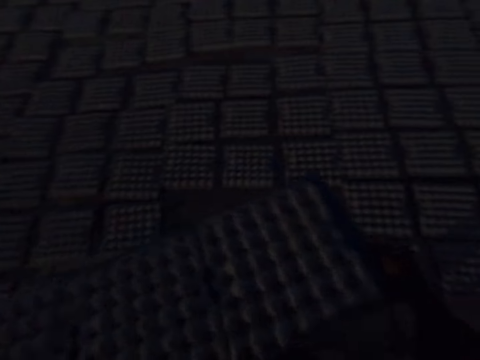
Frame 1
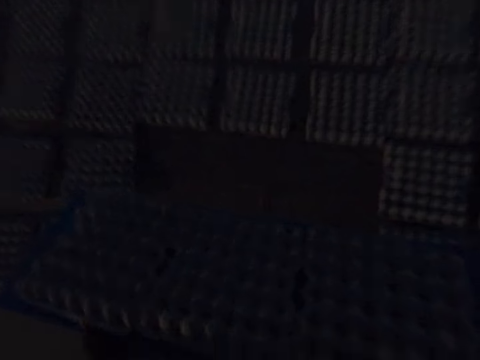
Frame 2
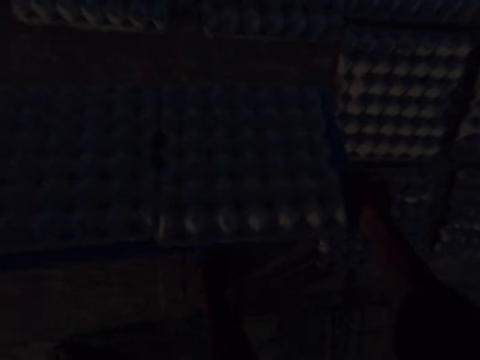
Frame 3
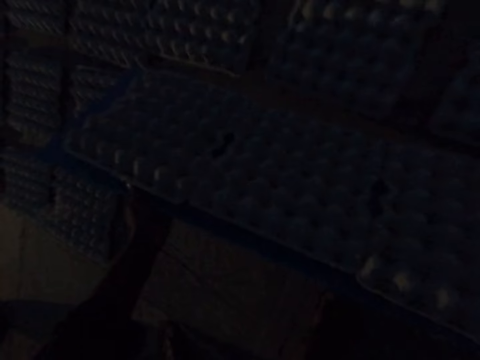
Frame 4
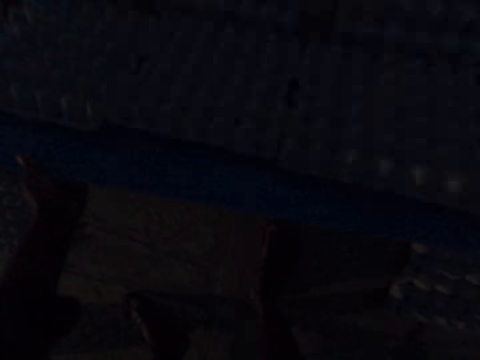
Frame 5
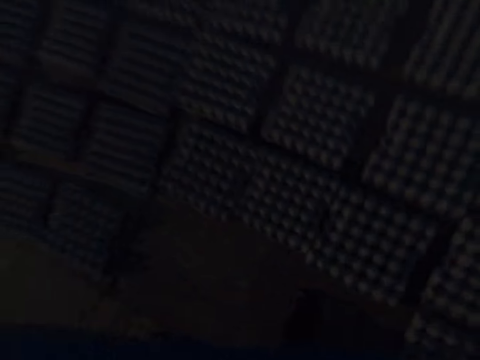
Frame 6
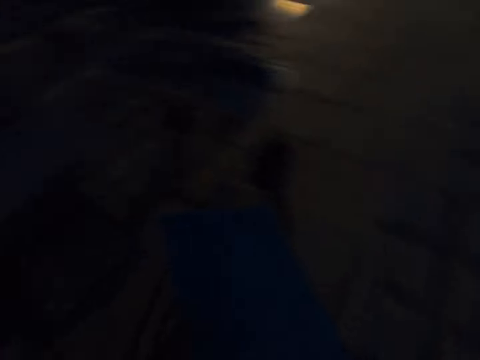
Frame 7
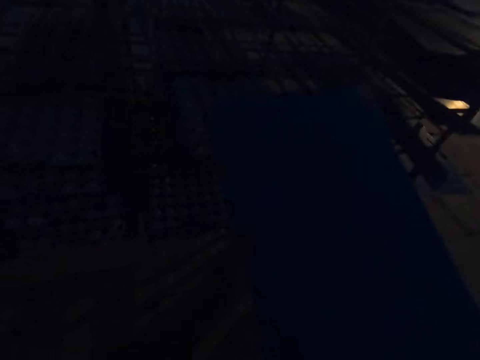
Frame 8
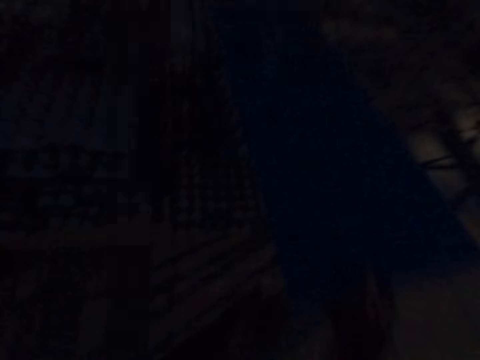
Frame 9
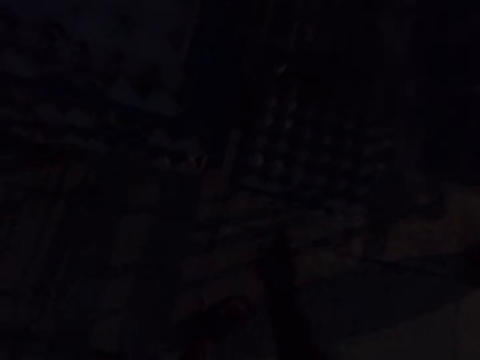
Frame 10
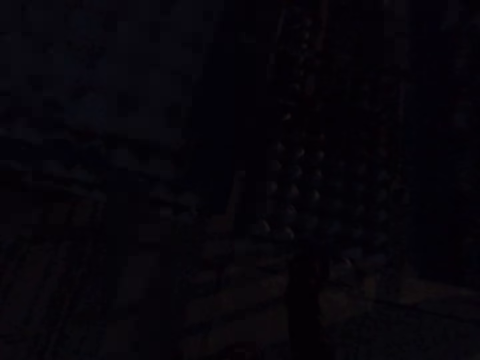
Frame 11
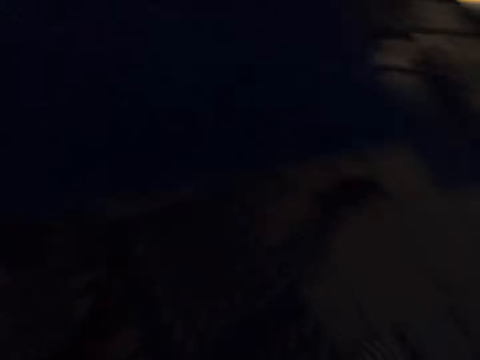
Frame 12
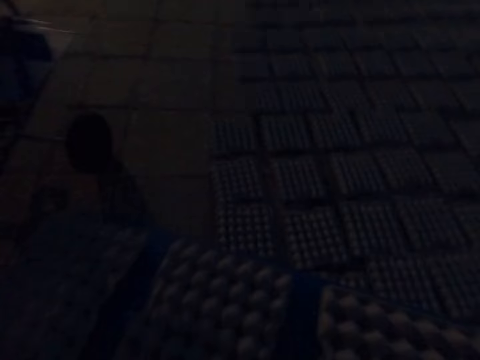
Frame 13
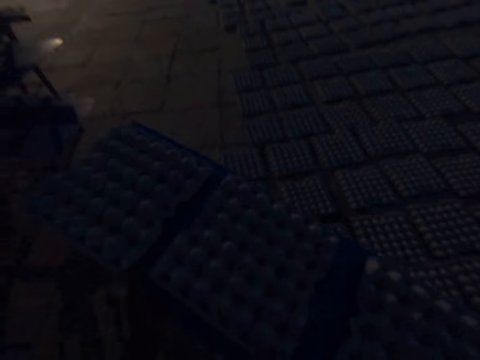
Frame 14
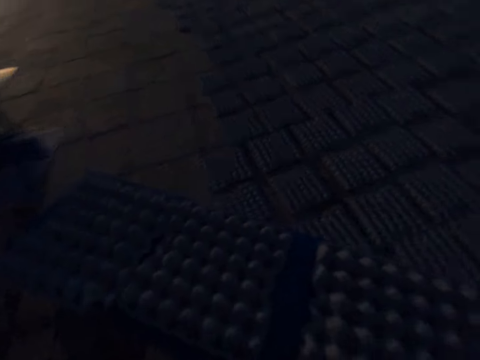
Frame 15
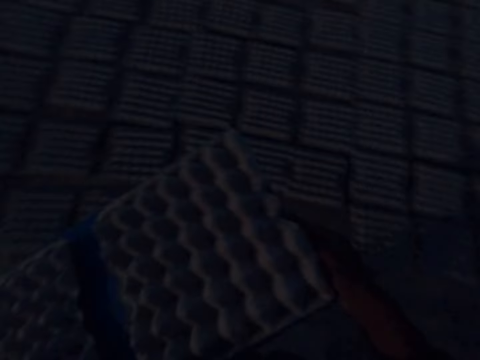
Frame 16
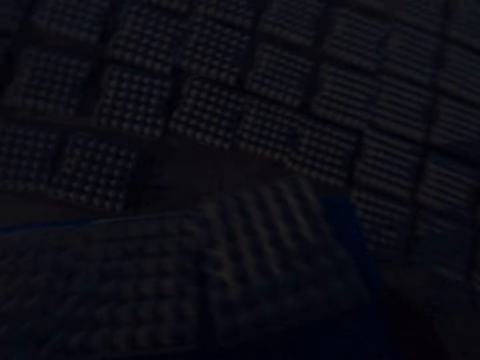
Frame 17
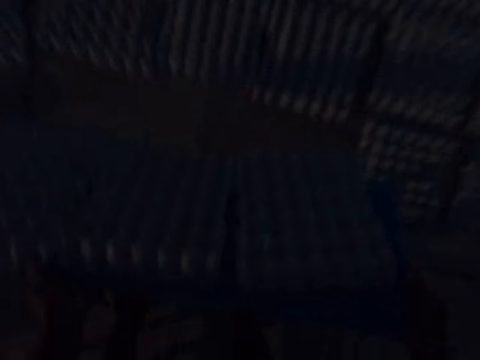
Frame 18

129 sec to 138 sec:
The camera wearer drops the egg trays on the ground with the tray in his hands. He carries the tray with his hands. He inserts the tray in the rack with his right hand. He drags a tray with egg trays from the rack with his right hand. He carries the tray with egg trays from the rack with his hands. He shakes the tray with egg trays with his hands.

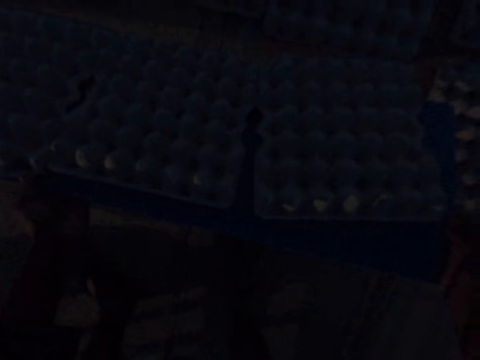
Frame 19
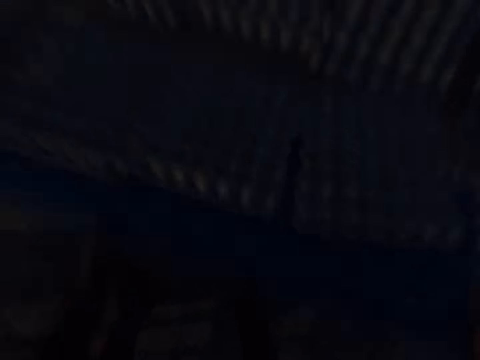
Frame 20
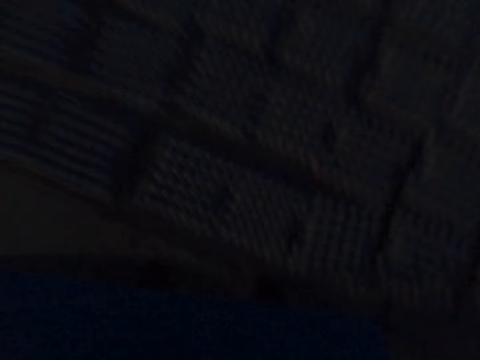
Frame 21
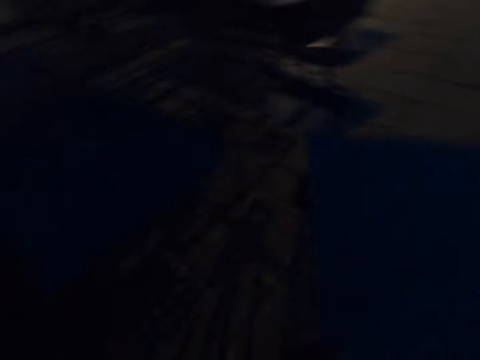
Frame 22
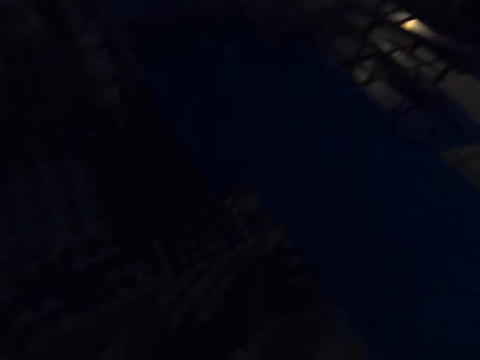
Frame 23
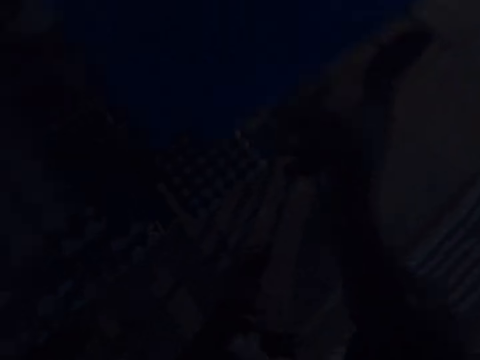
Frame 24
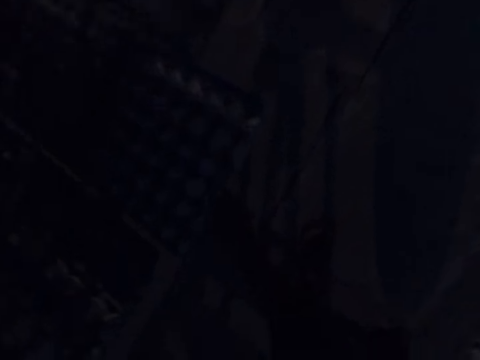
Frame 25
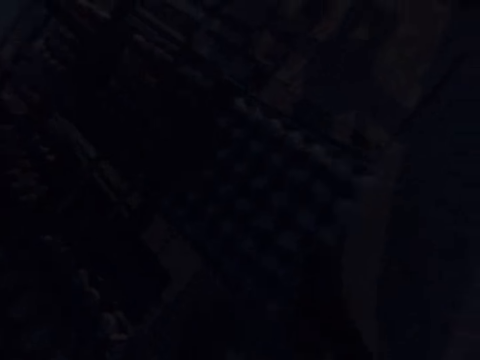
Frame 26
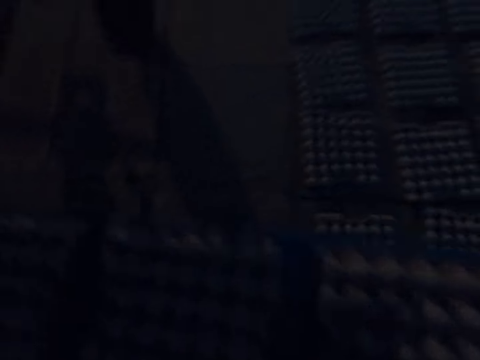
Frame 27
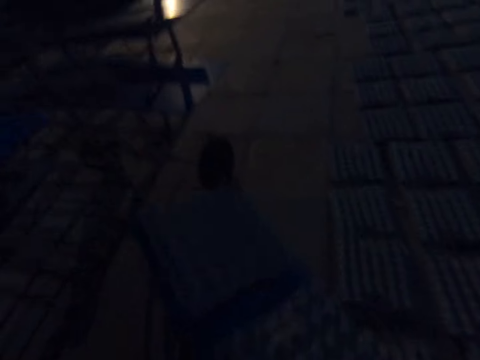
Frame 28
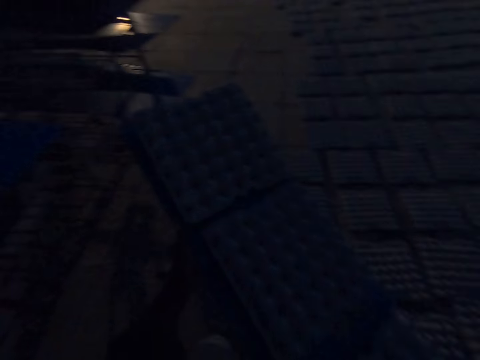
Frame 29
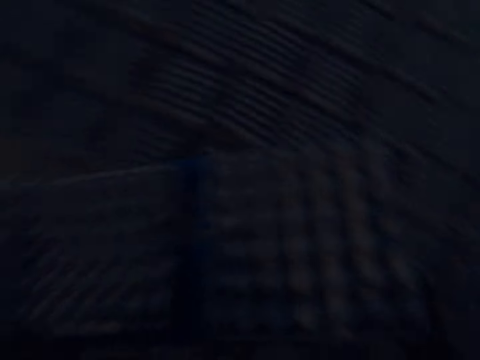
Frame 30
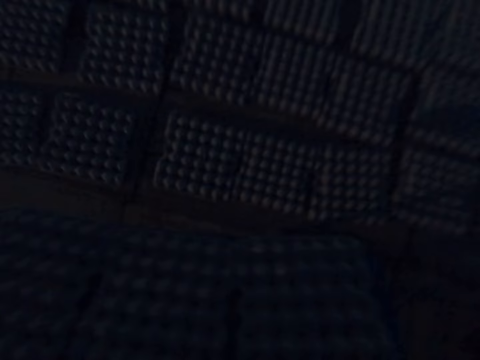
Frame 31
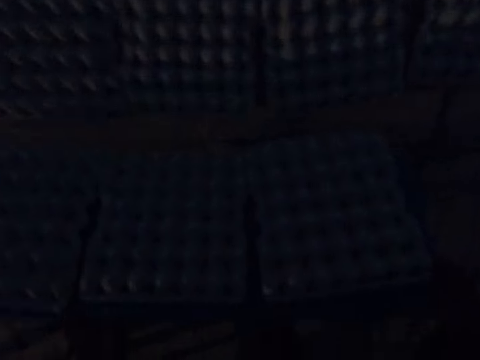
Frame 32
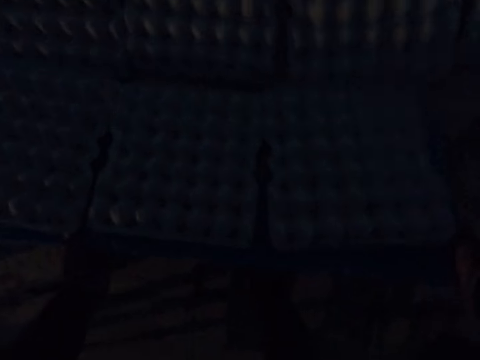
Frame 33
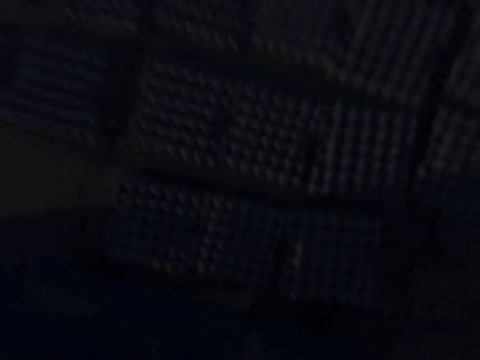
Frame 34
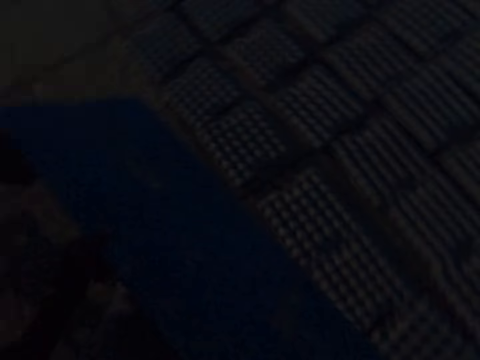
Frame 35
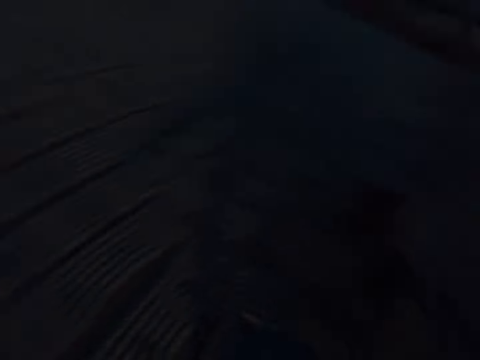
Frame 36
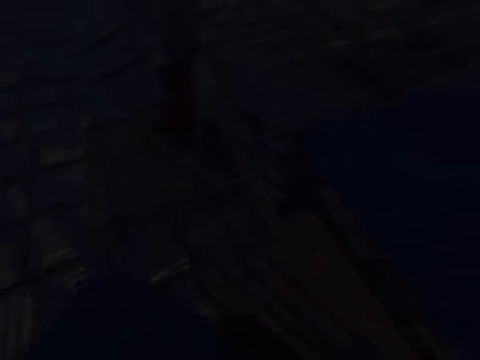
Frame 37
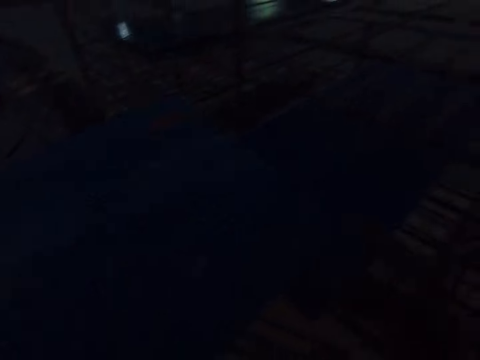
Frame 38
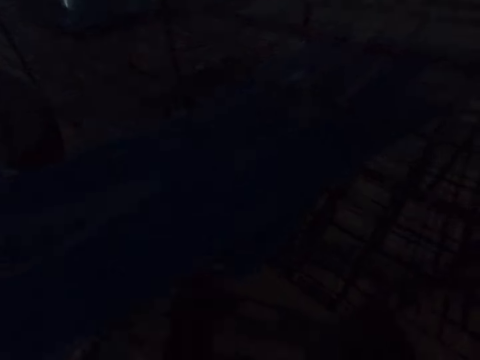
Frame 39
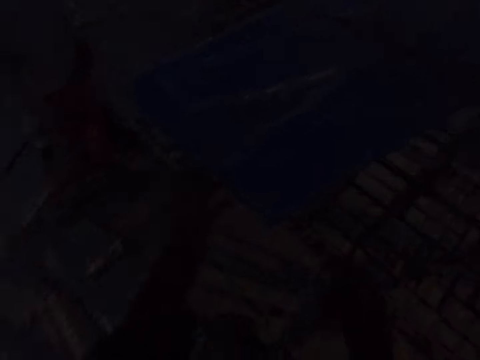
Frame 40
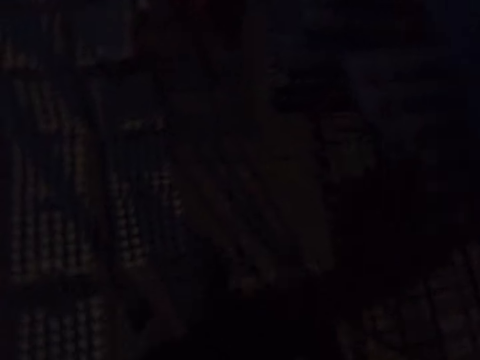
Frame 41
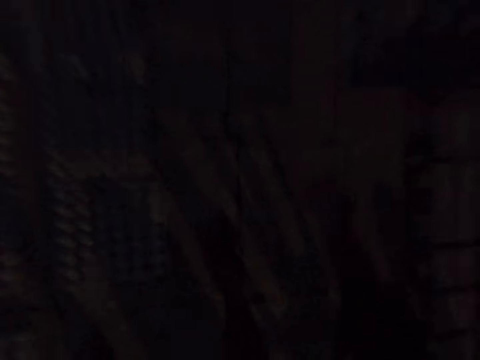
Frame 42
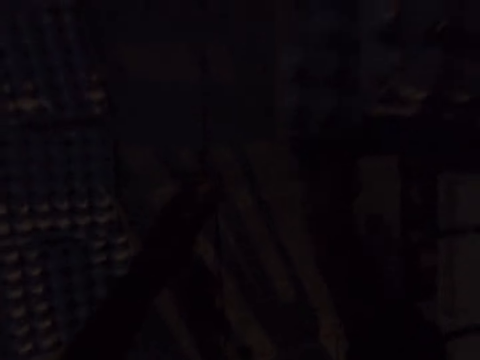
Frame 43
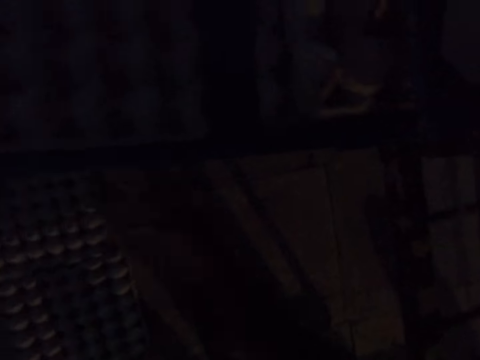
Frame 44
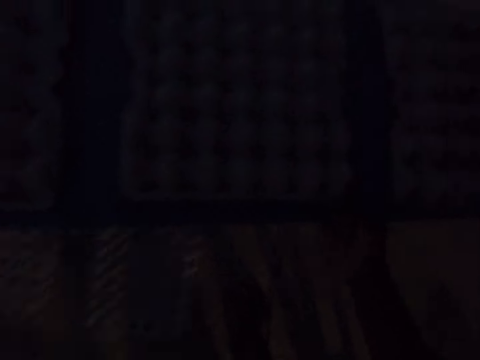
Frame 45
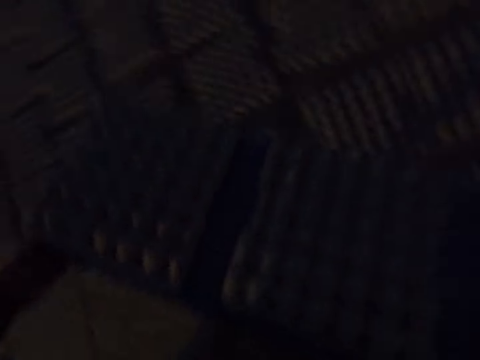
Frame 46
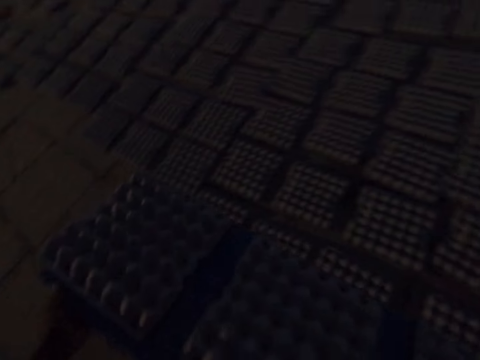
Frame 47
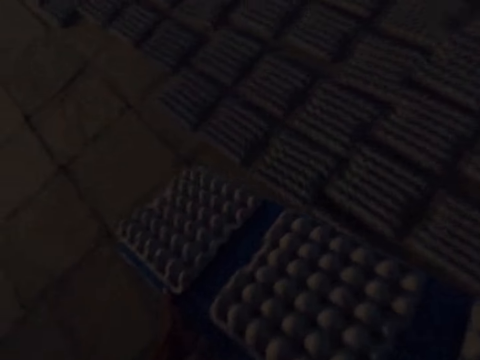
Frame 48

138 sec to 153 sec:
The camera wearer drops the egg trays on the ground with the tray in his hands. He carries the tray with his hands. He inserts the tray in the rack with his hands. He drags a tray with egg trays from the rack with his right hand. He carries the tray with egg trays from the rack with his hands. He shakes the tray with egg trays with his hands. He drops the tray with egg trays on the ground with his hands. He drops the egg trays on the ground with the tray in his hands. He carries the tray with his hands. He inserts the tray in the rack with his left hand. He drags a tray with egg trays from the rack with his right hand. He carries the tray with egg trays from the rack with his hands.
